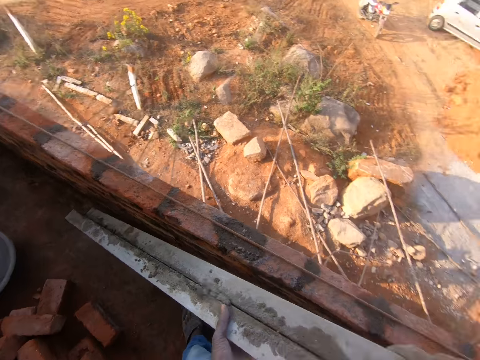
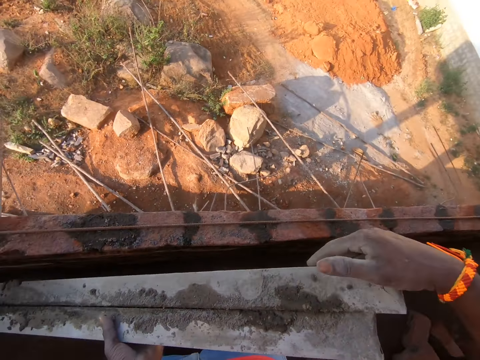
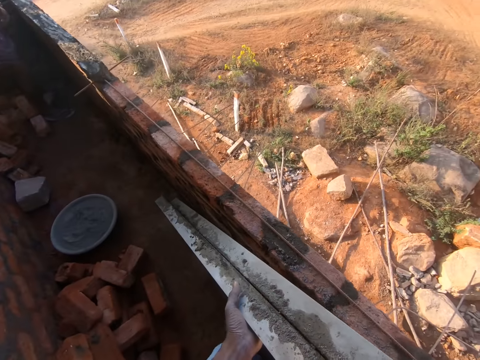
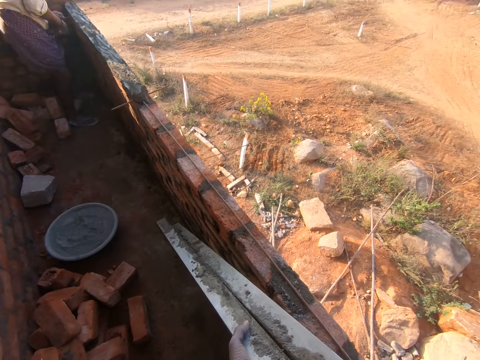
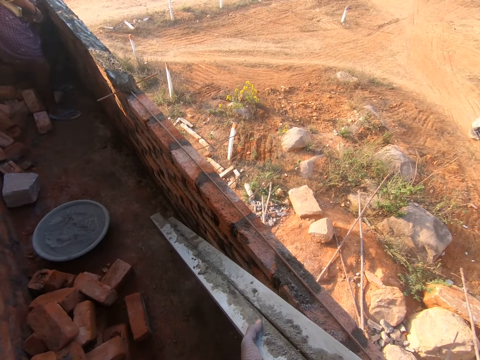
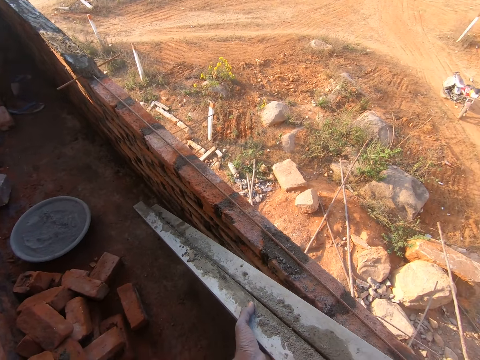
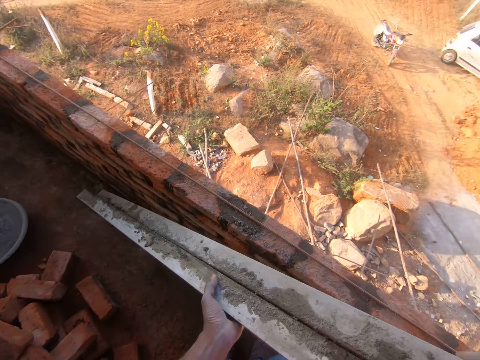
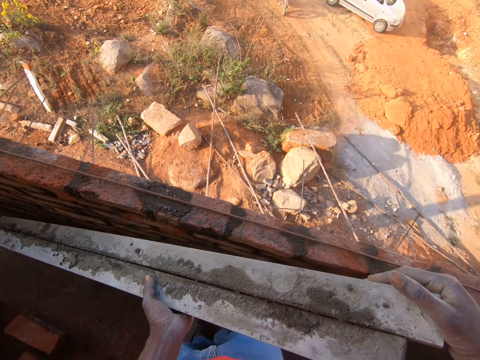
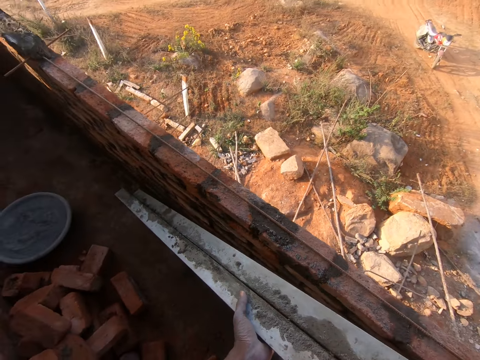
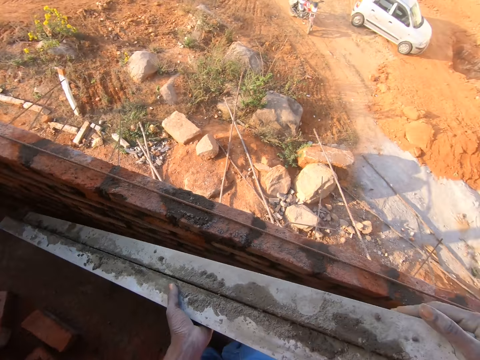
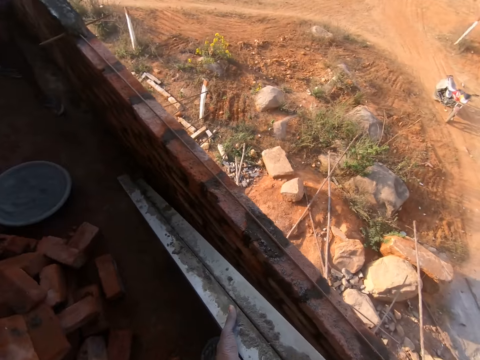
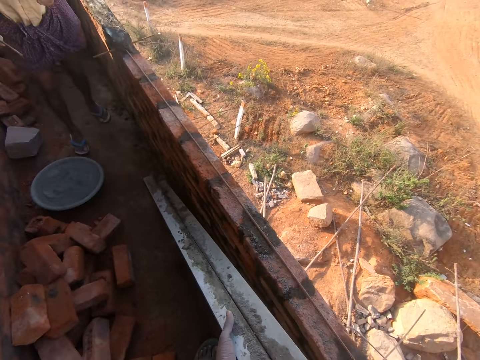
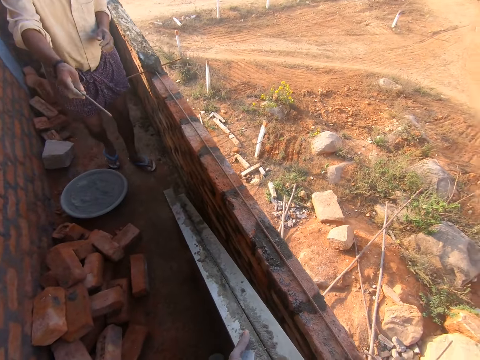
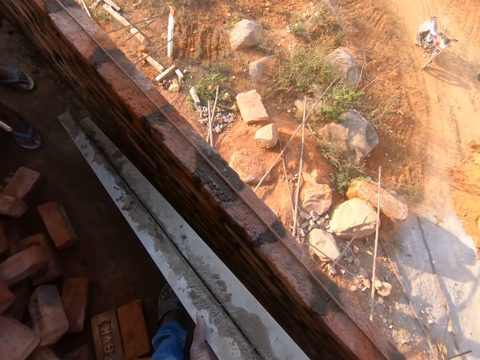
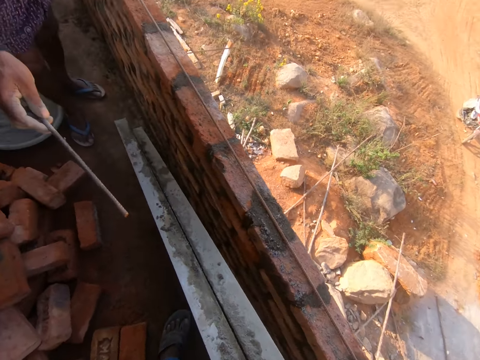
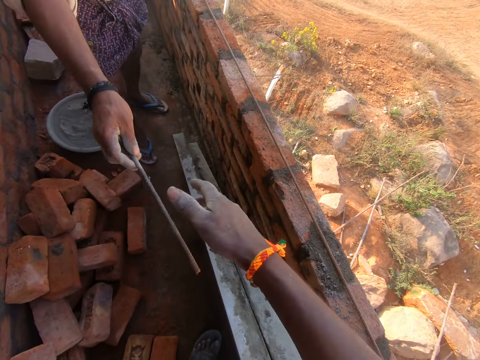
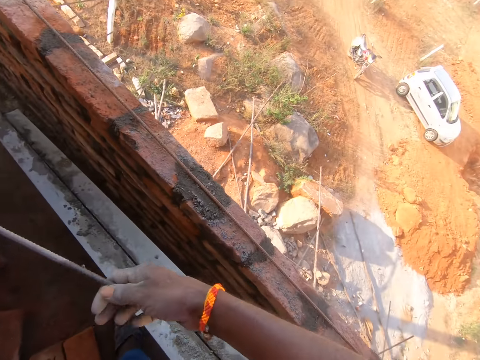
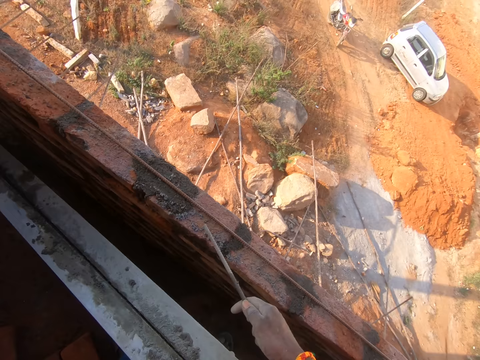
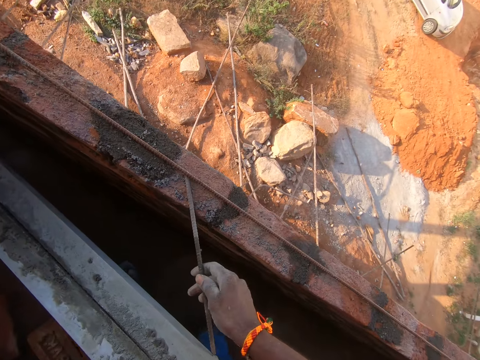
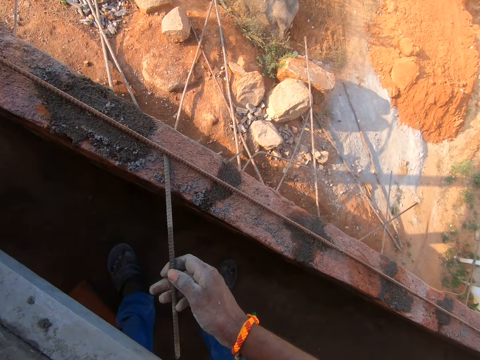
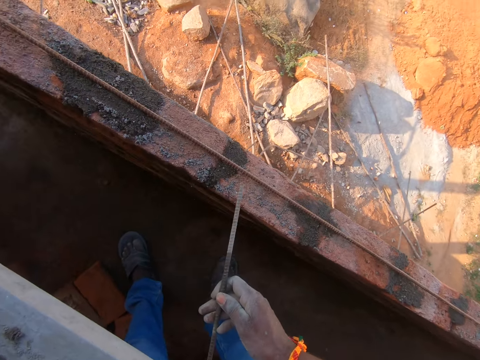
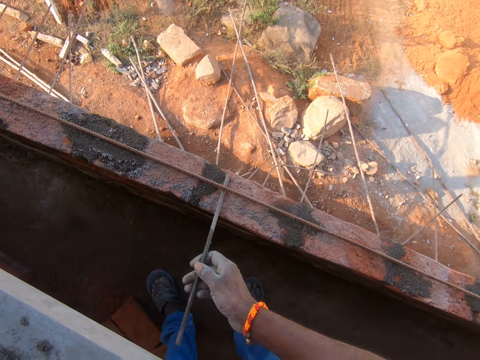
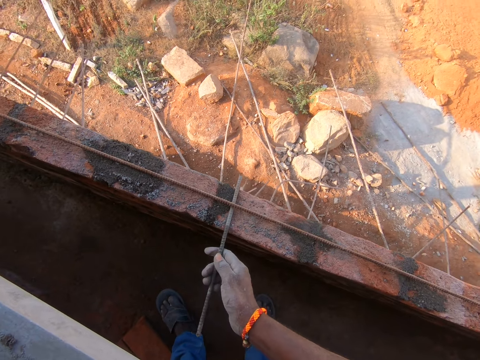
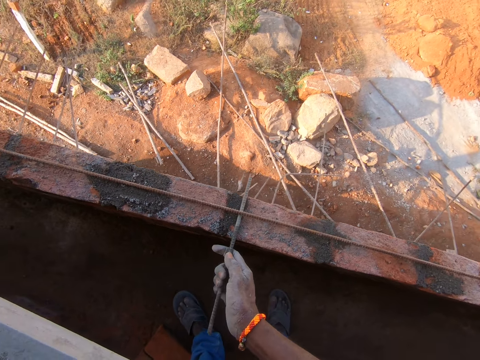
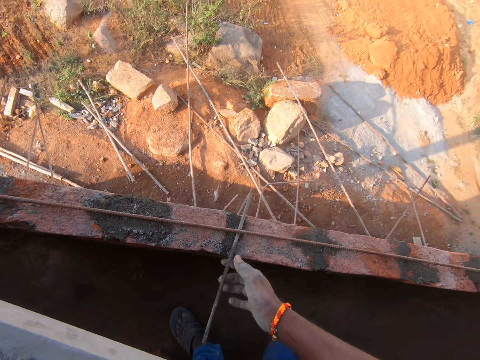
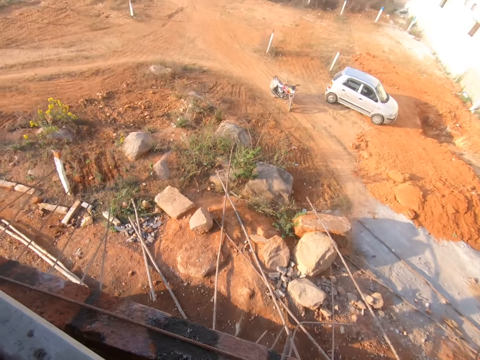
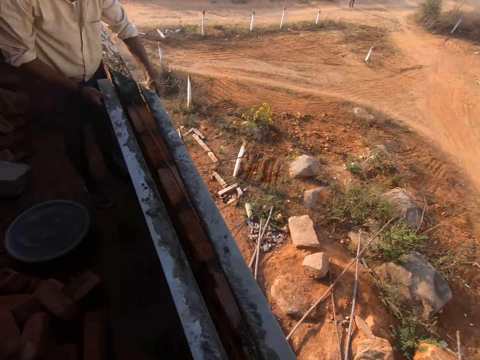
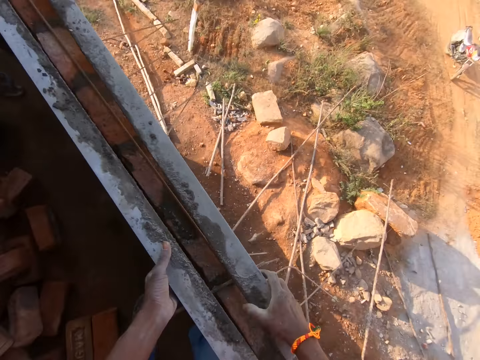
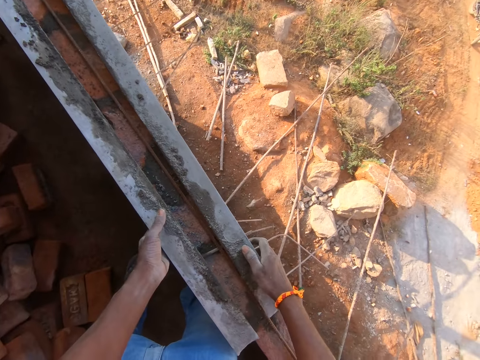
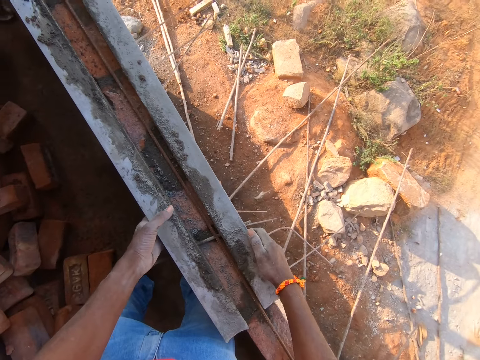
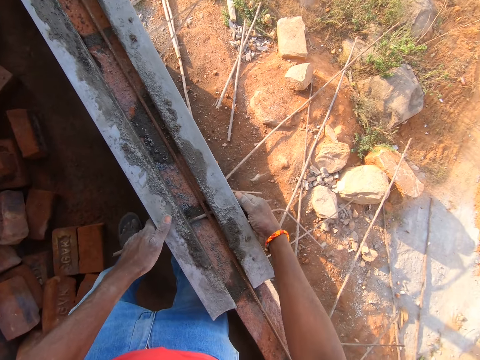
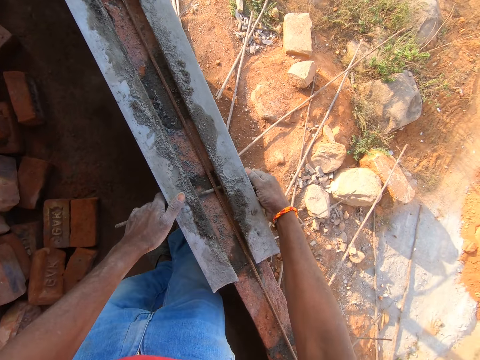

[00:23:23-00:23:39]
The camera wearer looks around the building. A man hands a metal rod to the camera wearer. The camera wearer picks up a stick from the man. They measure the construction with the stick. They fix the metal rod on the wall. They place the support woods on the wall.
